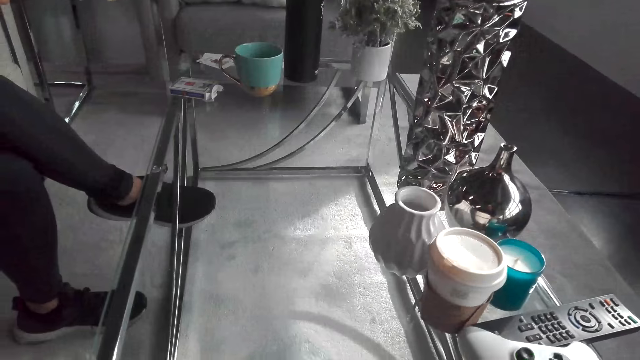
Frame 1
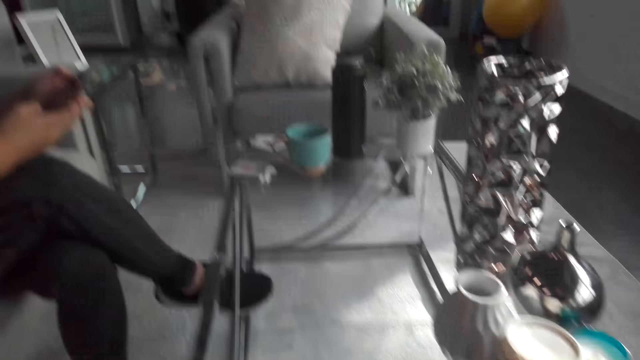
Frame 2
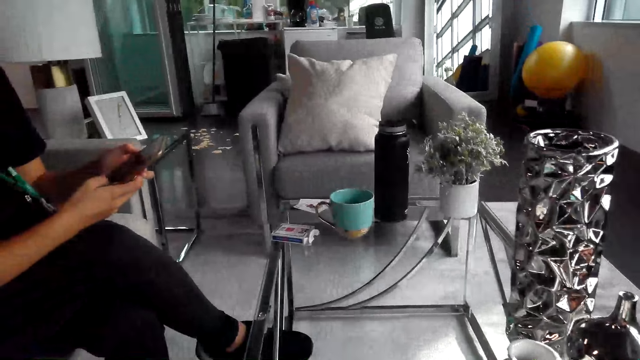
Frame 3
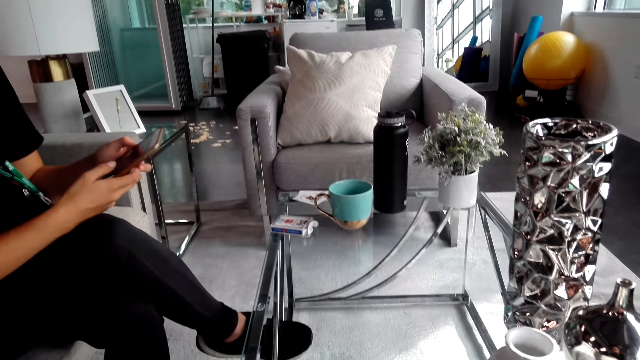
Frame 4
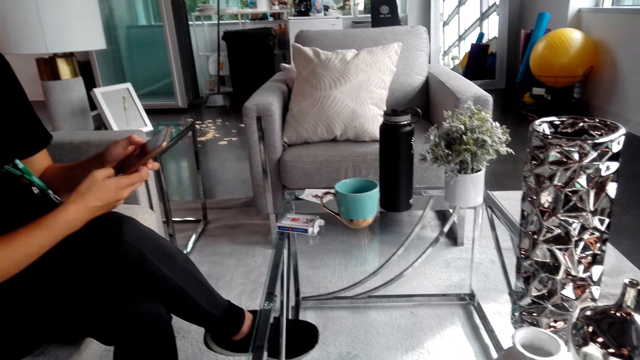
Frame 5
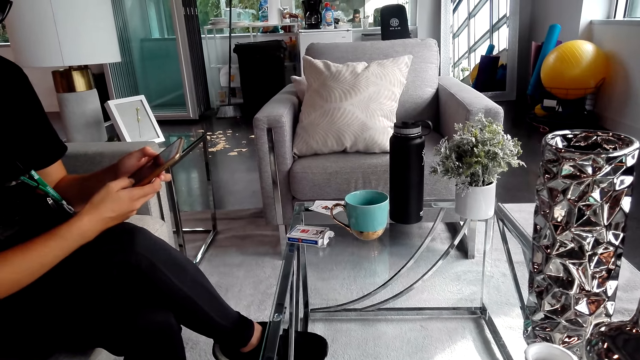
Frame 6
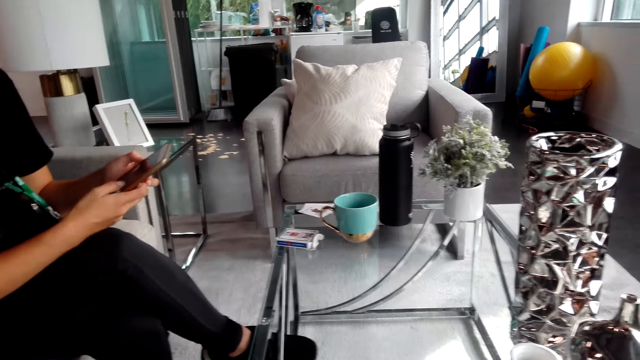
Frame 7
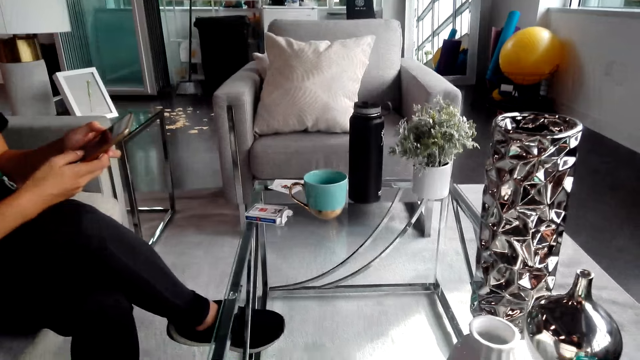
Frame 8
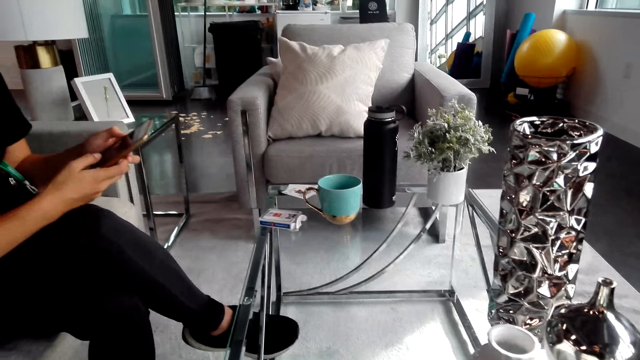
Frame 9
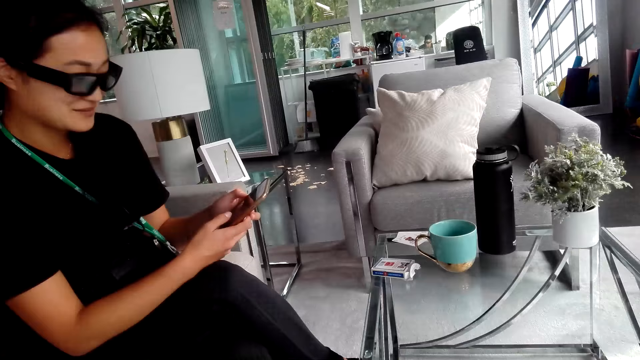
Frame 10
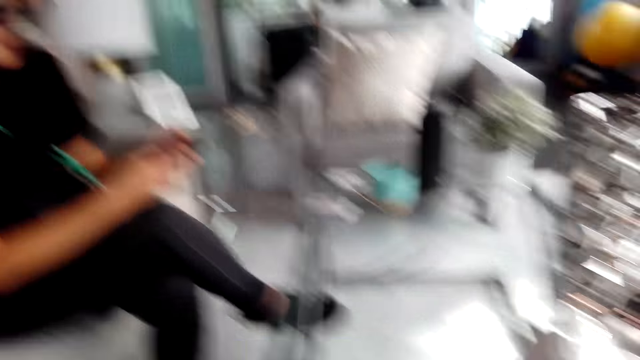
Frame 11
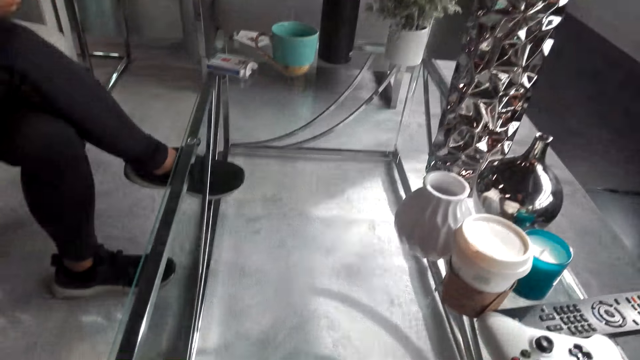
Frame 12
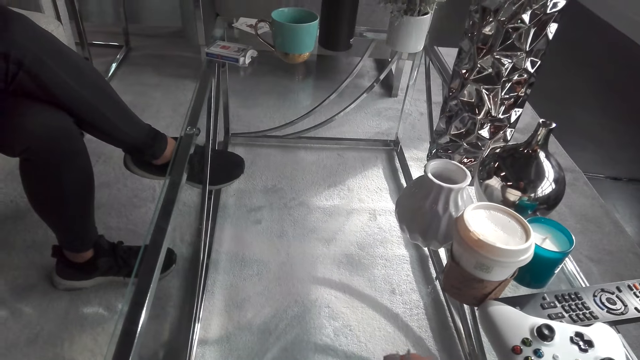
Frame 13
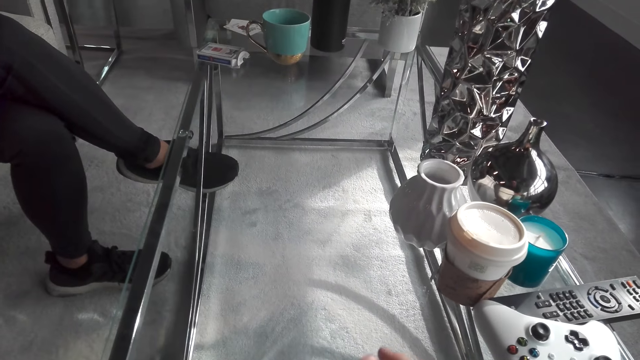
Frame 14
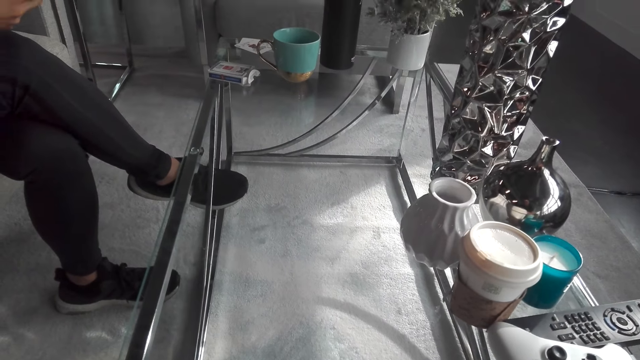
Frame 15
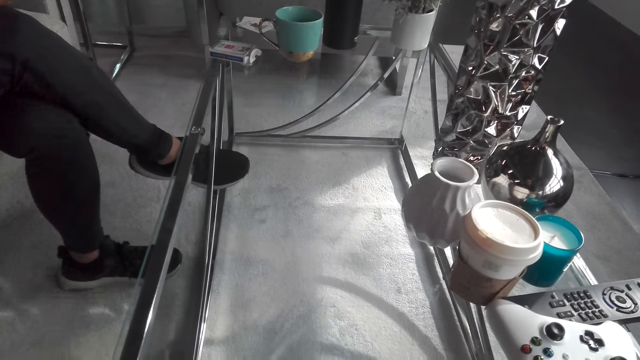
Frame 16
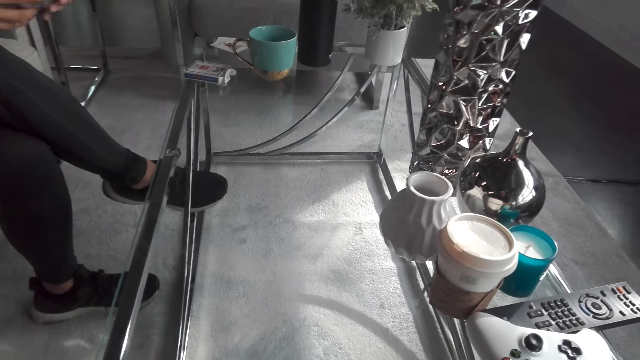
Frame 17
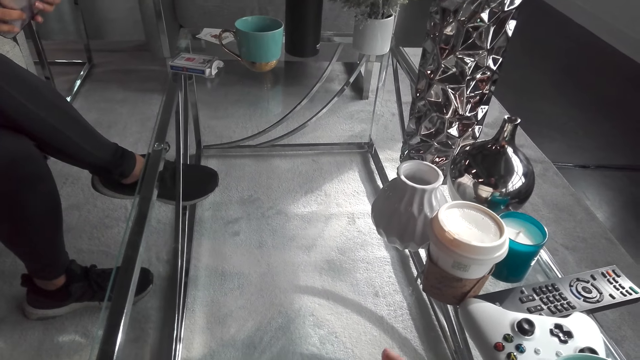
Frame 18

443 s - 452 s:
A woman holds a phone. The camera wearer turns to the side. The woman holds the phone. She uses her phone. The camera wearer turns to the side.

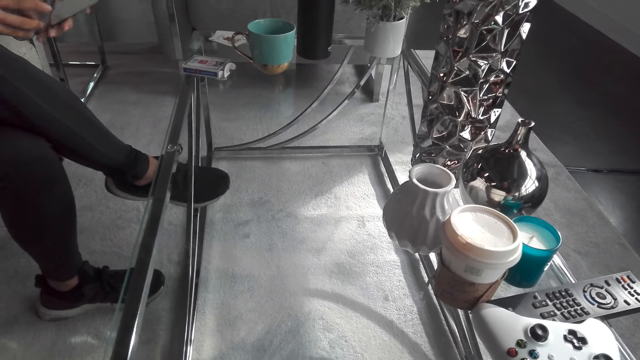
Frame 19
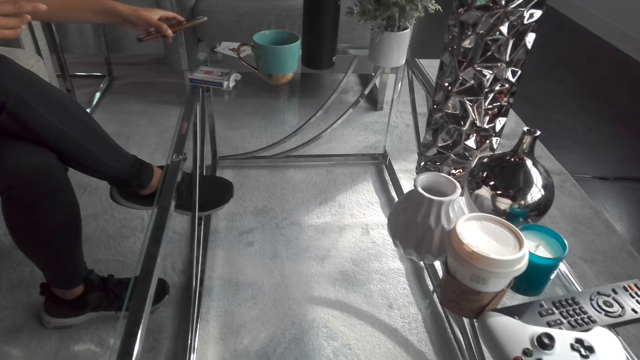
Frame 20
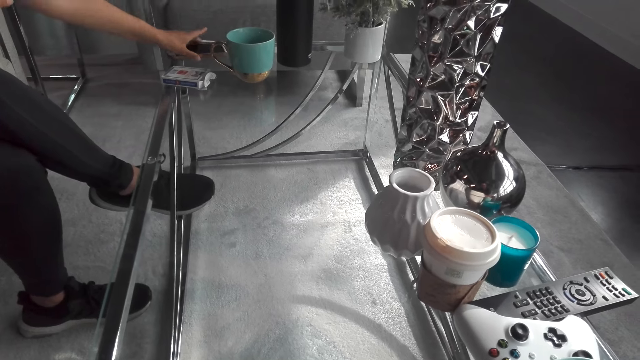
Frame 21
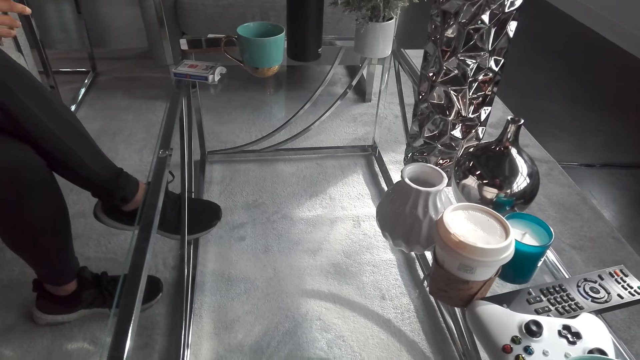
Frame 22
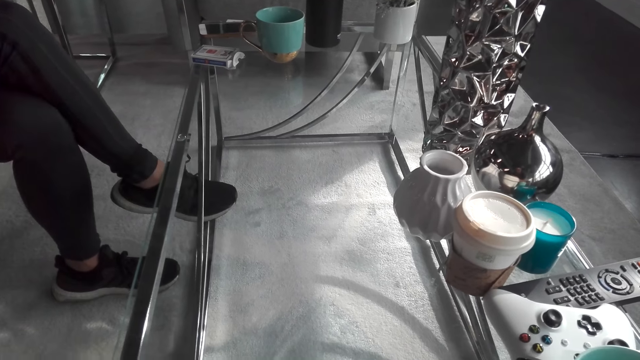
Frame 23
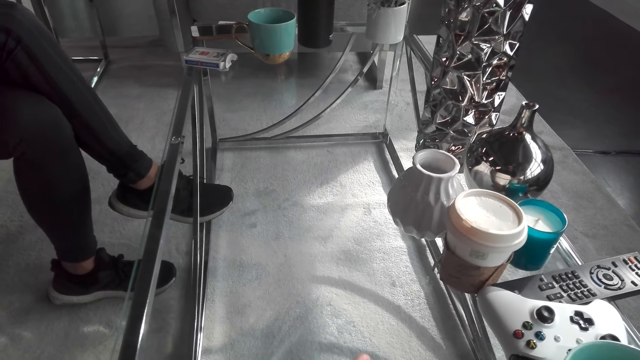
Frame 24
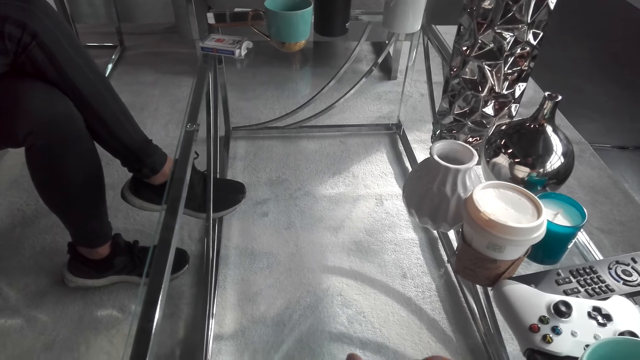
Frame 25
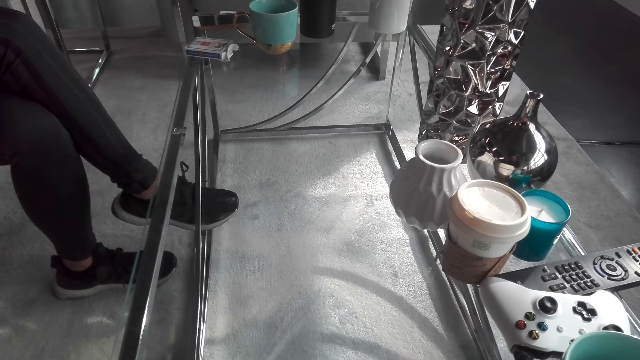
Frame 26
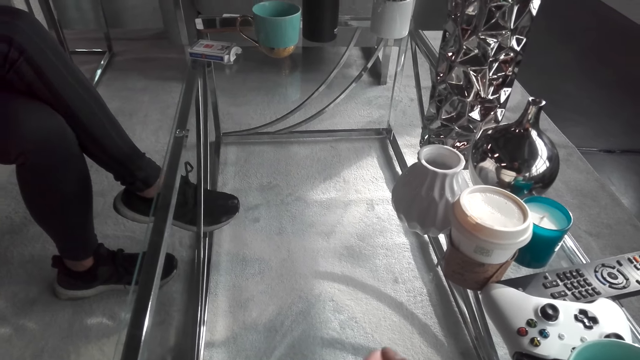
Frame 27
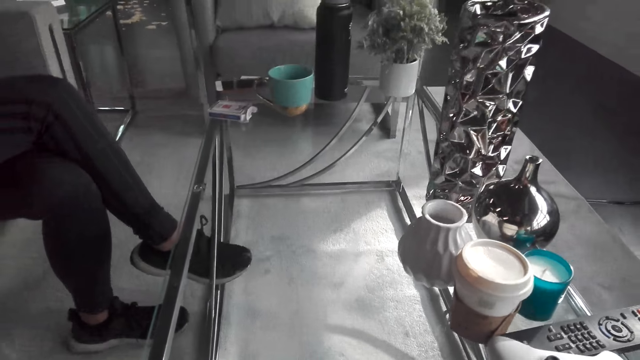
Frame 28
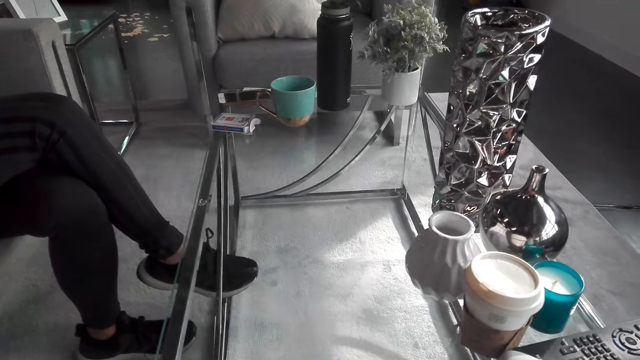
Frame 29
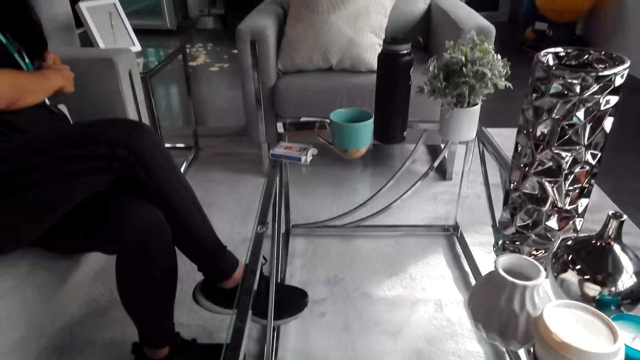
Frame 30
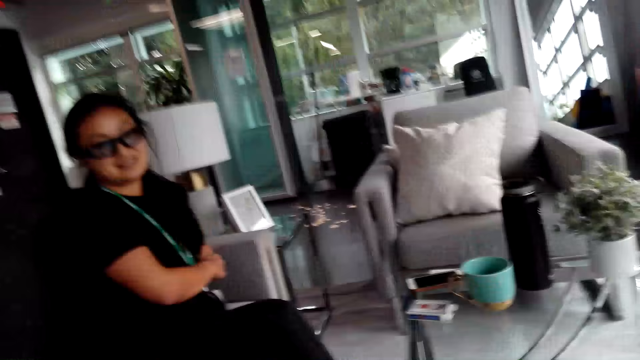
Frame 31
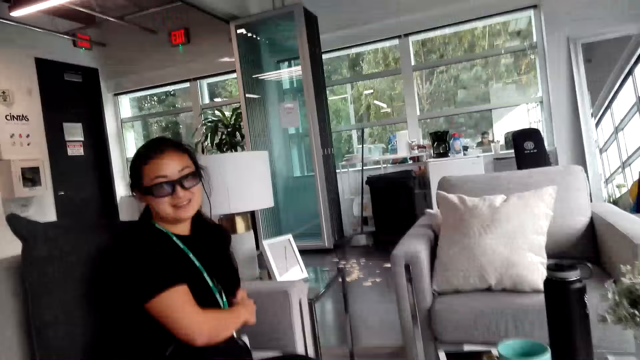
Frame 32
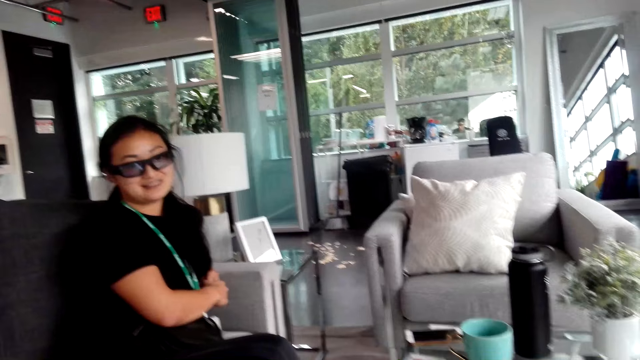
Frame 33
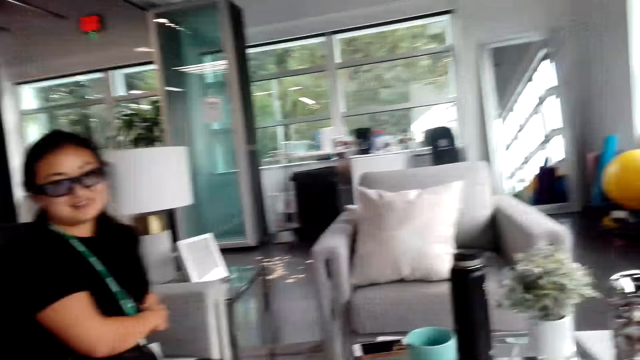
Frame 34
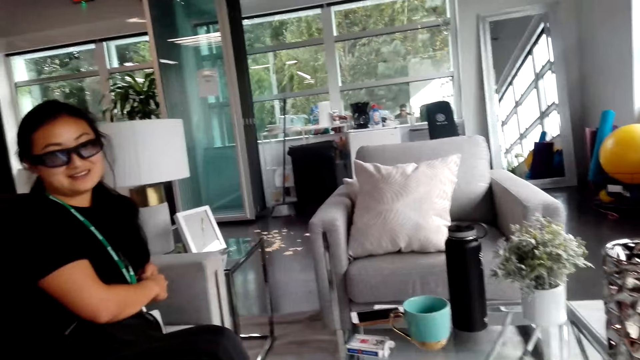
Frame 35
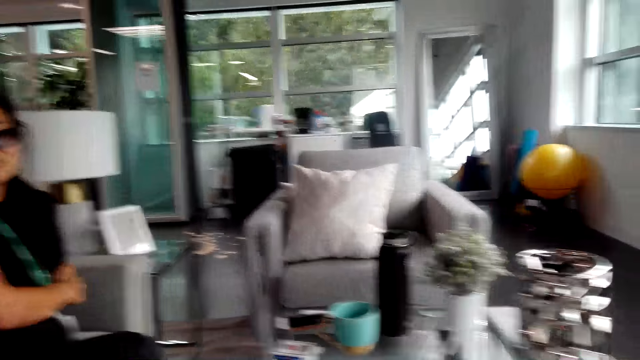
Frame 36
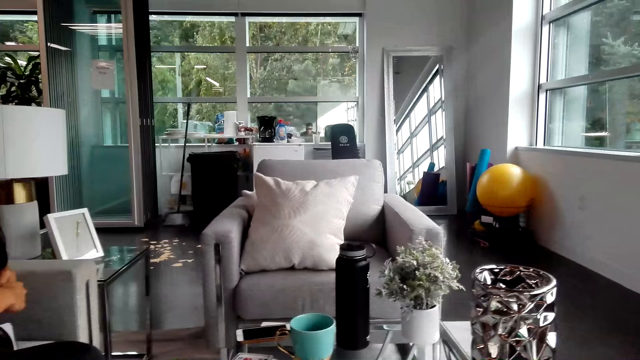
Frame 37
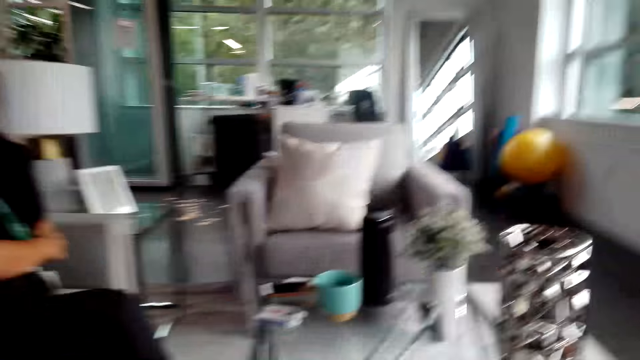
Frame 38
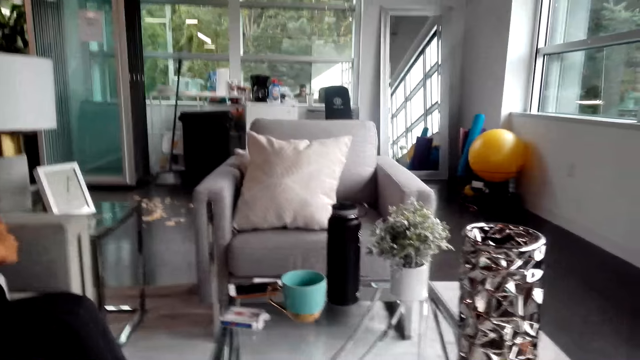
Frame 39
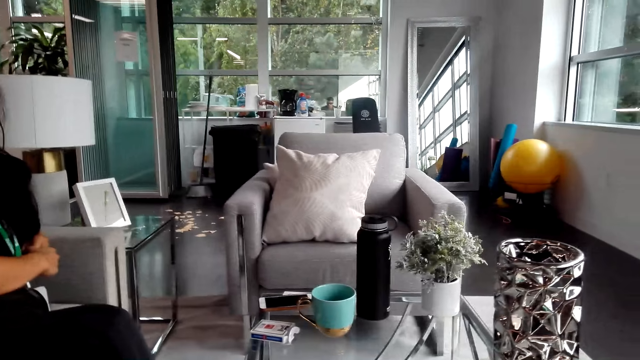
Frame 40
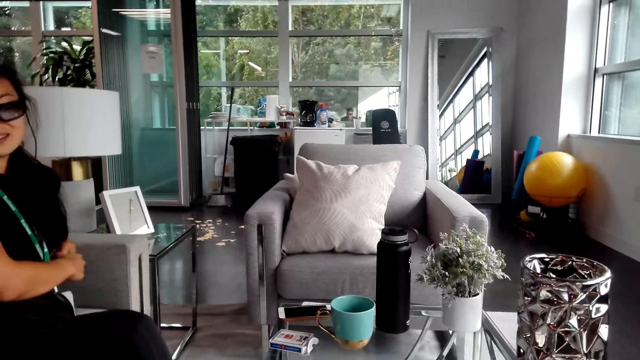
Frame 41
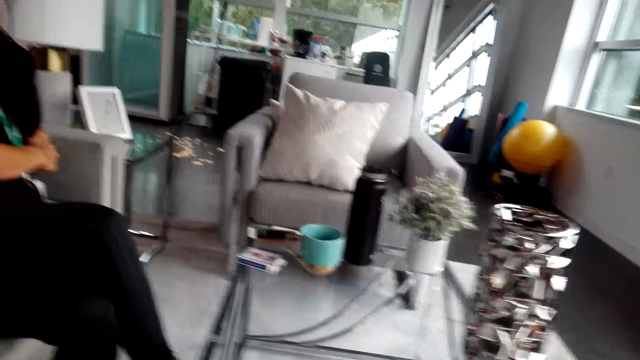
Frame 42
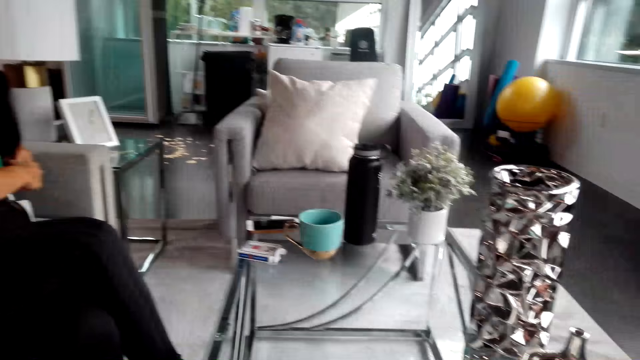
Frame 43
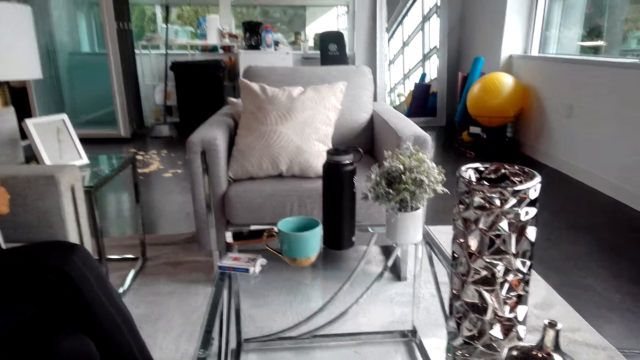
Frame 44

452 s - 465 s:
The woman puts the phone on the table. She converses with the camera wearer. The camera wearer turns to the side. They converse with the woman. The woman turns to the side. The camera wearer turns to the side.
